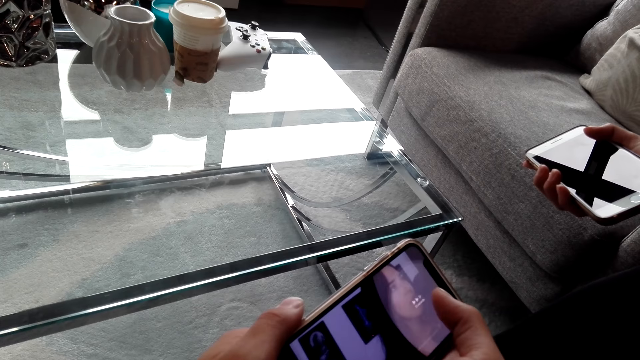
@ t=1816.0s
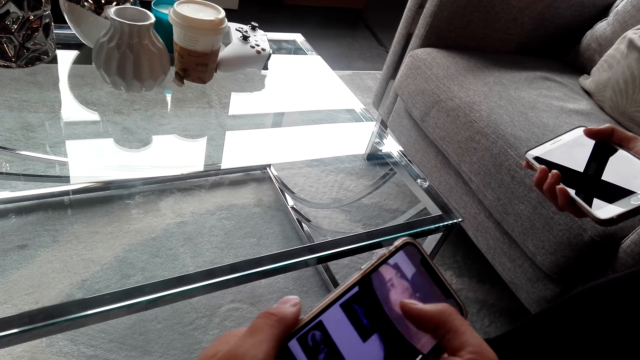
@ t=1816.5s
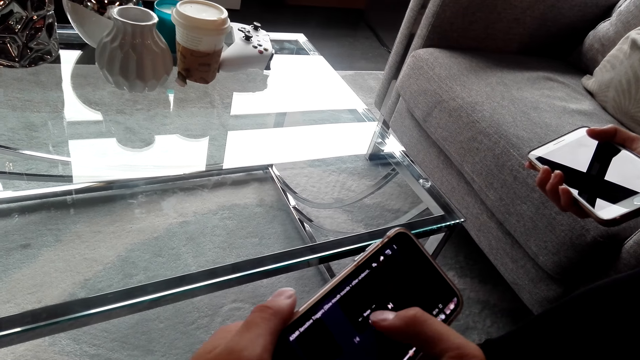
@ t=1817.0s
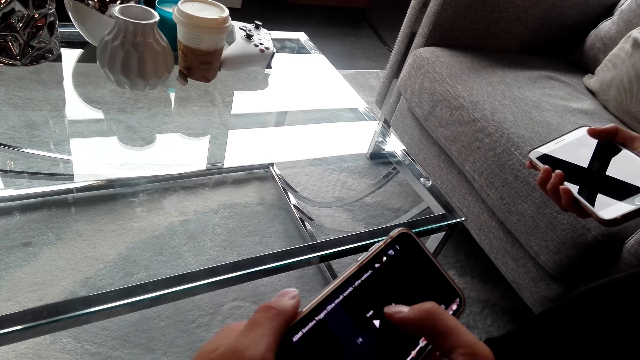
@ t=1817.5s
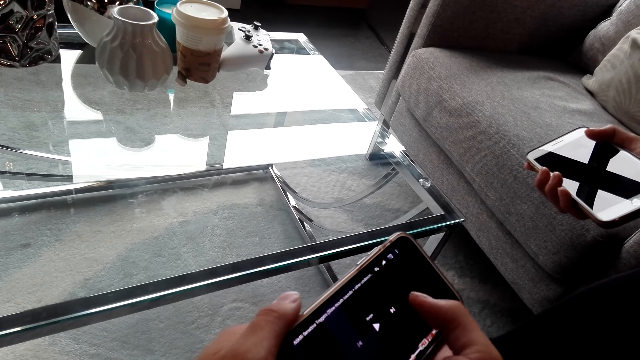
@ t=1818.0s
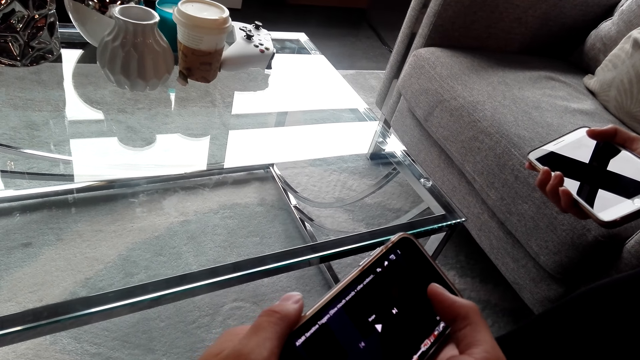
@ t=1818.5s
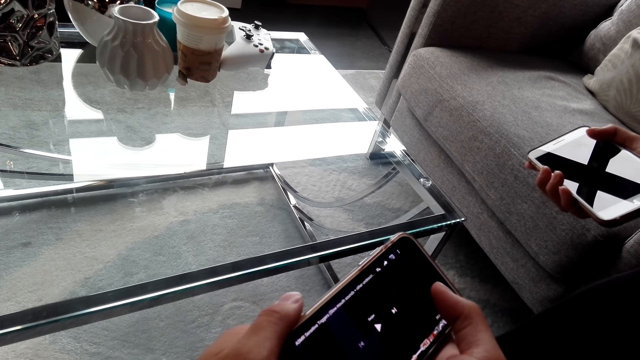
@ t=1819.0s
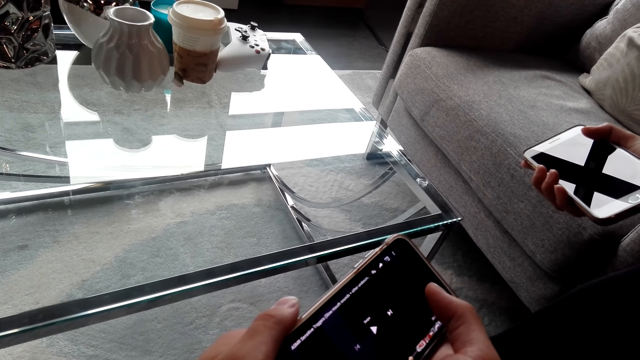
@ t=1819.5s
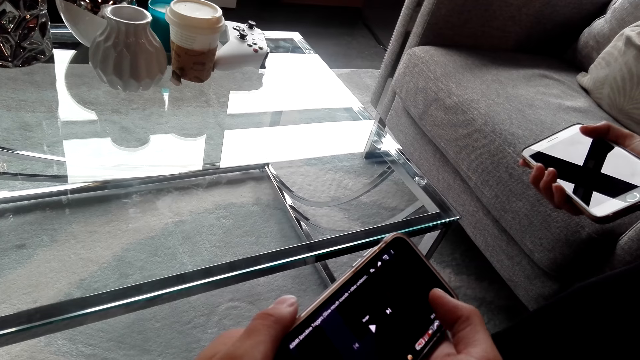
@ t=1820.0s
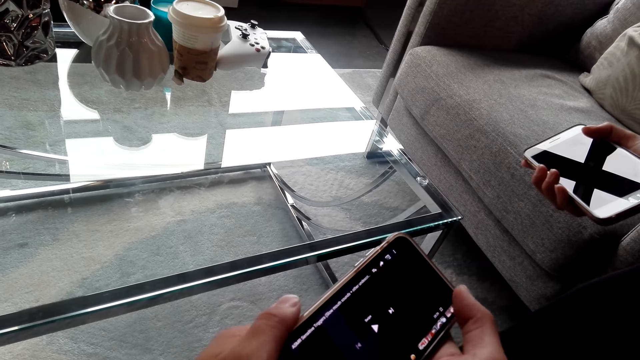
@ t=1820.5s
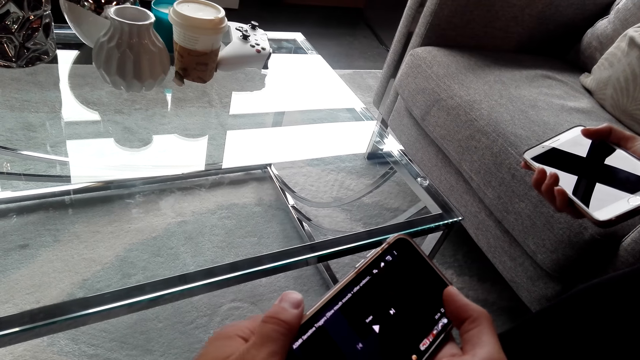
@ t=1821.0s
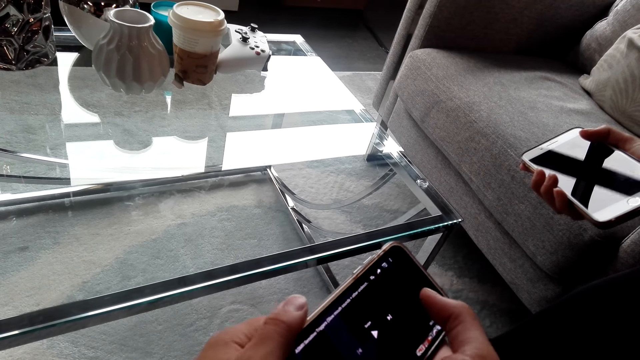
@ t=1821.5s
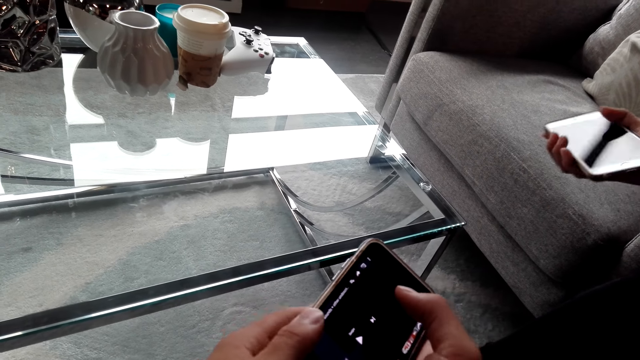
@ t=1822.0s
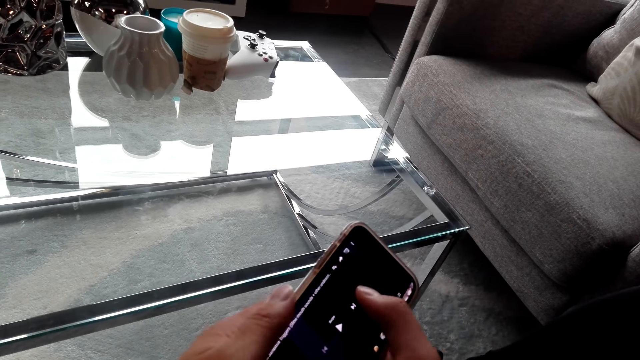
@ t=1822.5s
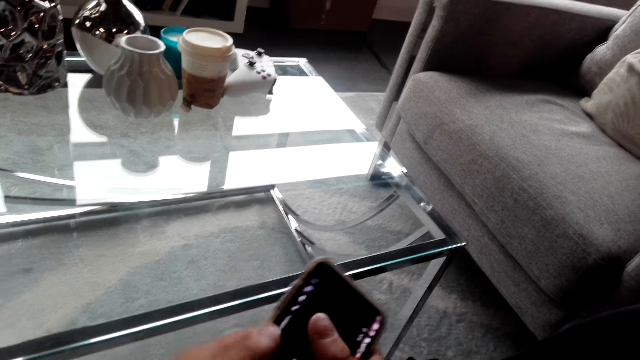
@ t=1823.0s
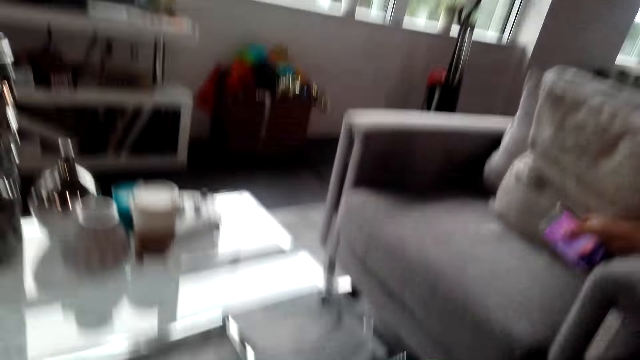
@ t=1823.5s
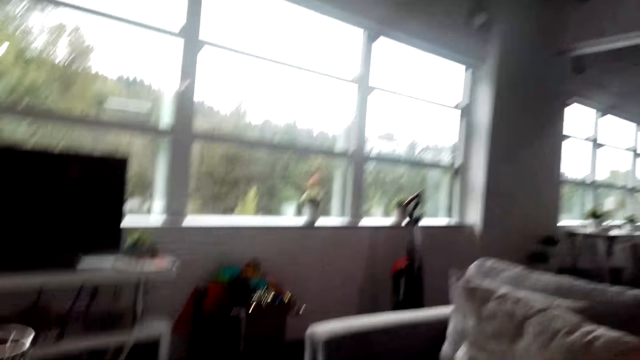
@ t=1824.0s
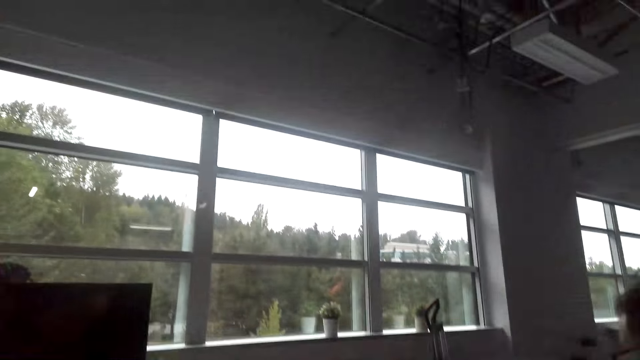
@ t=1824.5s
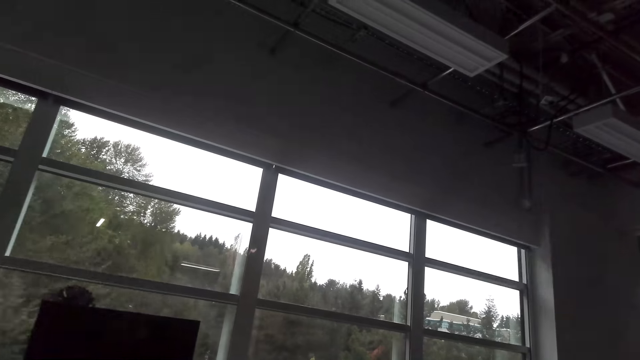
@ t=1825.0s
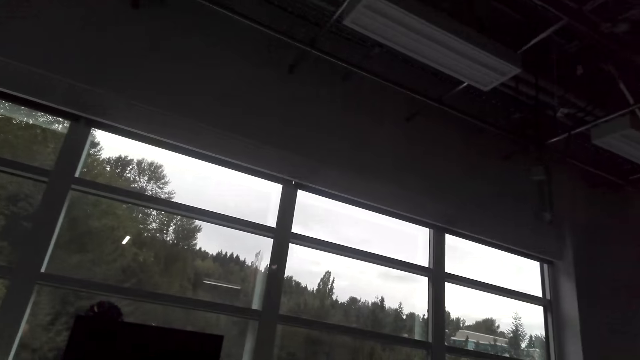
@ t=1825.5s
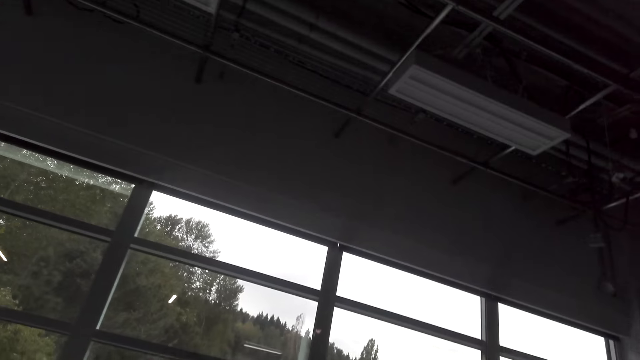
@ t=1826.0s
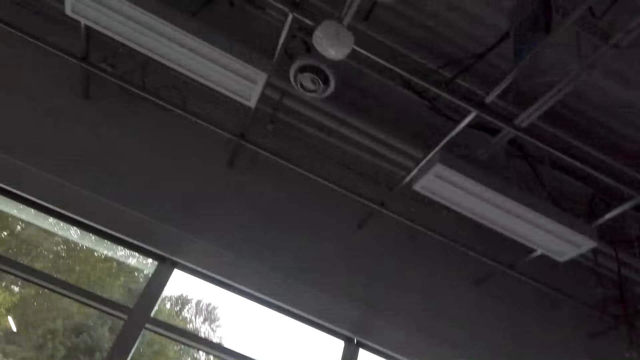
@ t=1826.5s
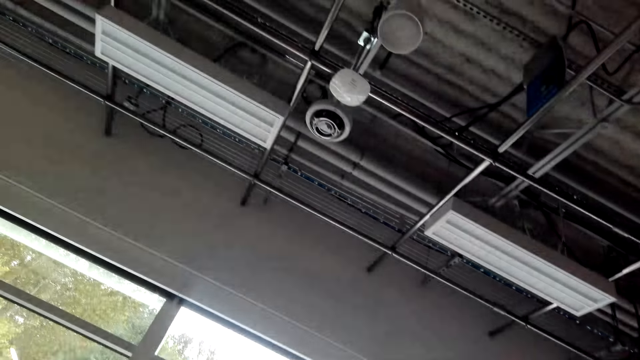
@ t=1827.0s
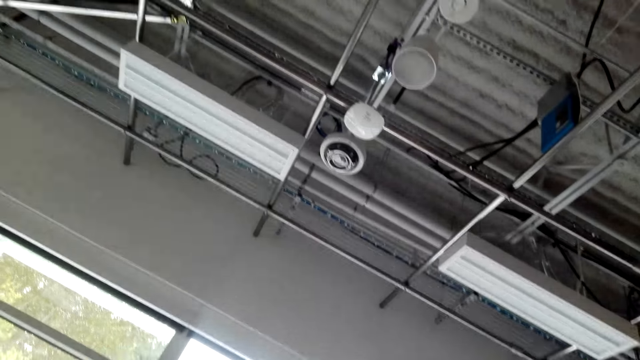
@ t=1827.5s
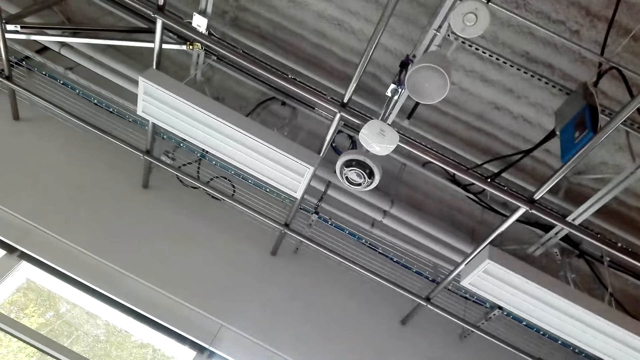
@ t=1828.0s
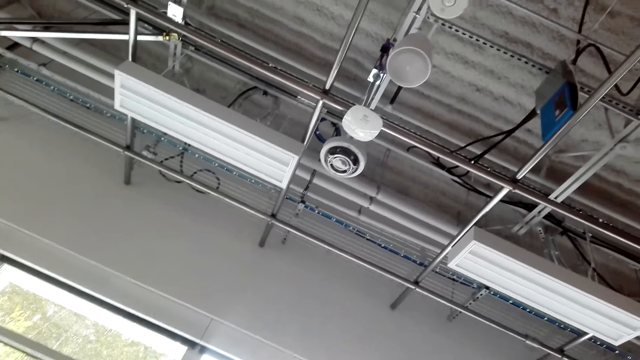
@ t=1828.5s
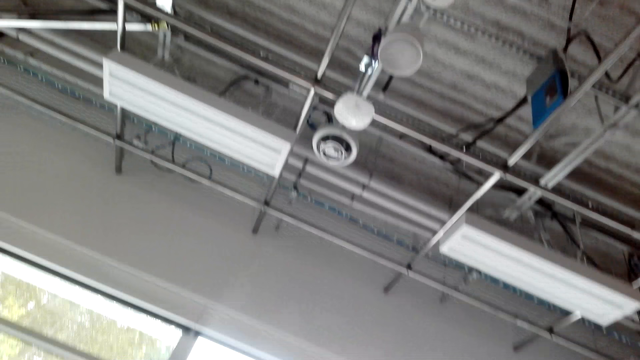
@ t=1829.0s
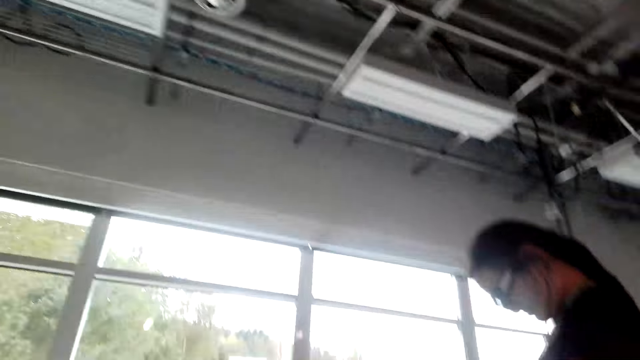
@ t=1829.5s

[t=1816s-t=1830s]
The camera wearer looks around the house and moves hands. A woman converses with the camera wearer.

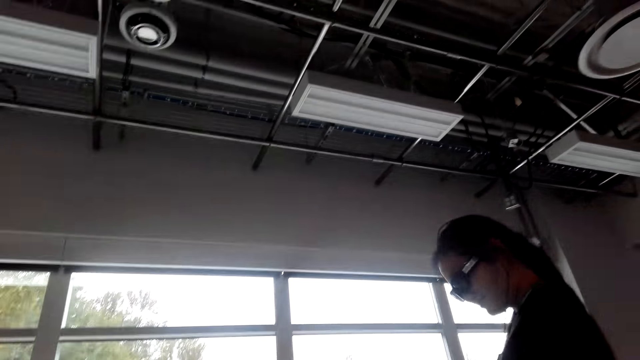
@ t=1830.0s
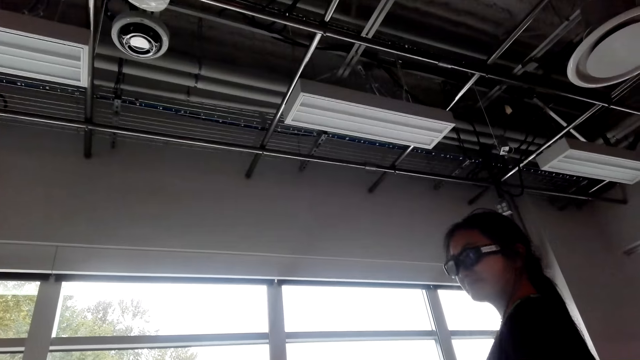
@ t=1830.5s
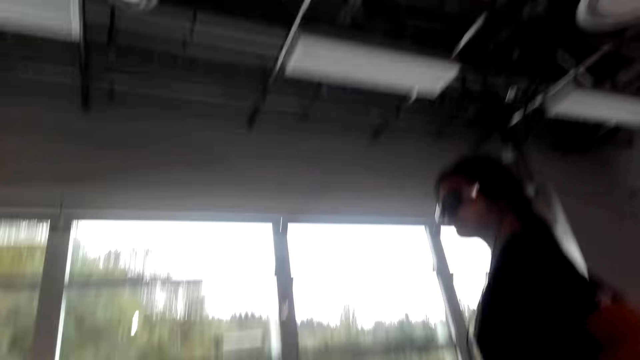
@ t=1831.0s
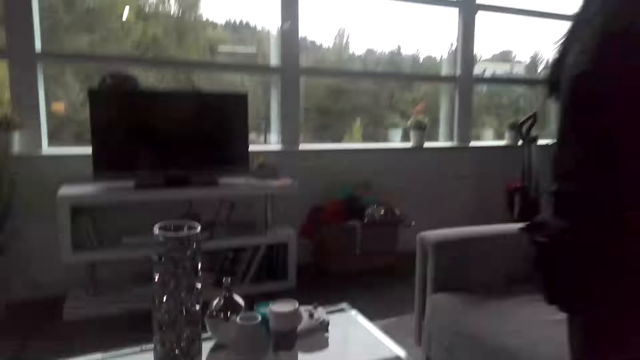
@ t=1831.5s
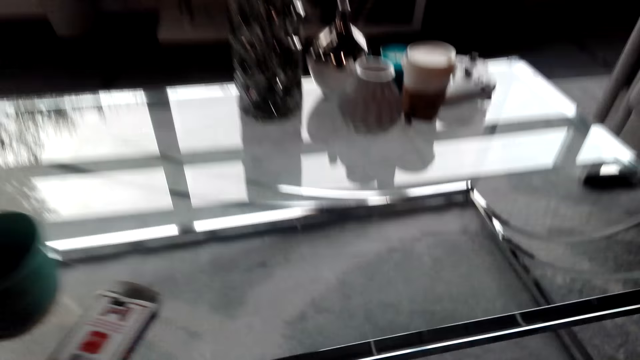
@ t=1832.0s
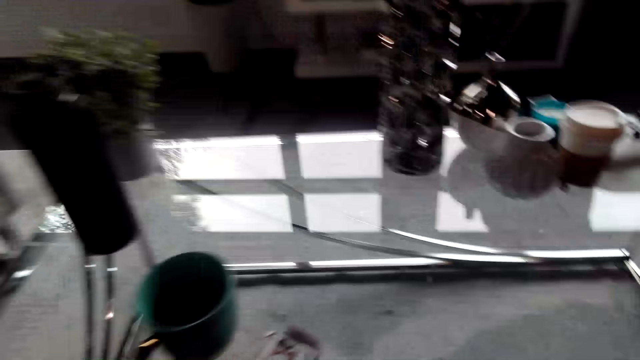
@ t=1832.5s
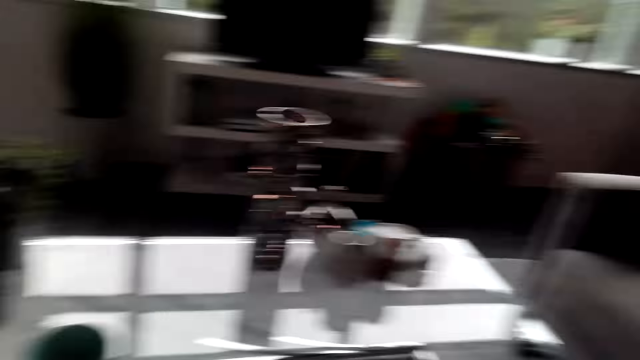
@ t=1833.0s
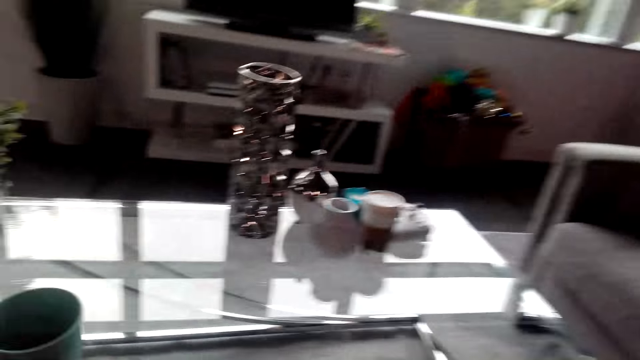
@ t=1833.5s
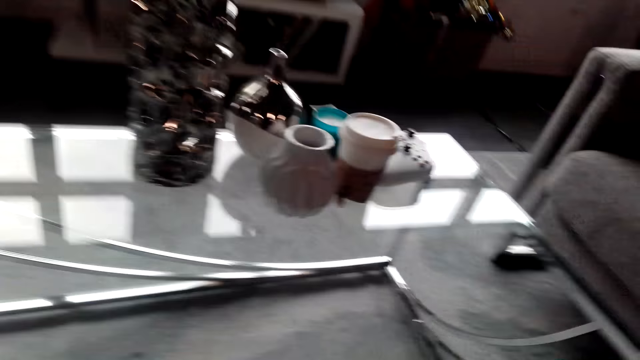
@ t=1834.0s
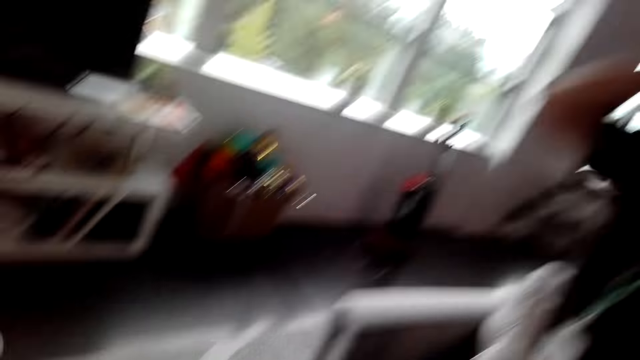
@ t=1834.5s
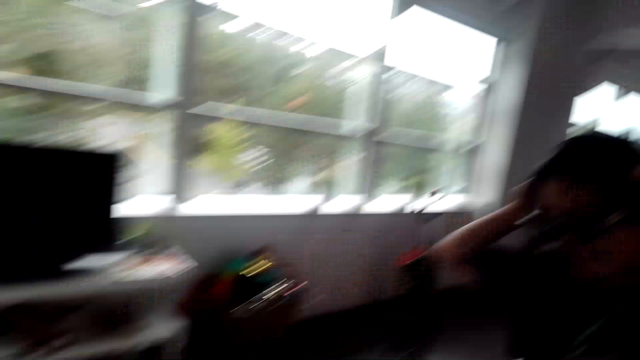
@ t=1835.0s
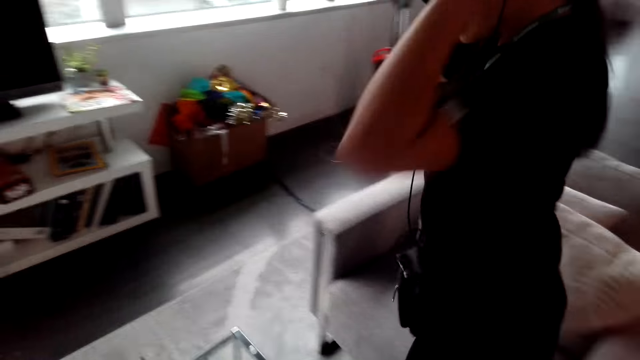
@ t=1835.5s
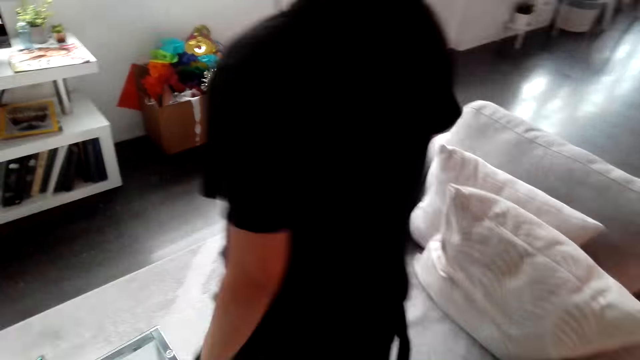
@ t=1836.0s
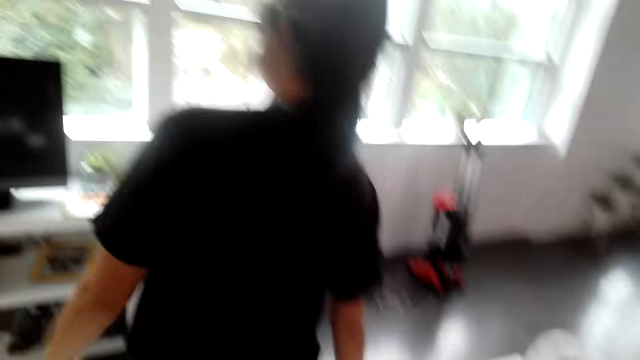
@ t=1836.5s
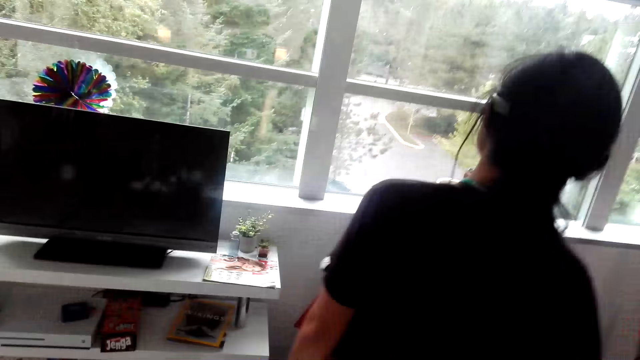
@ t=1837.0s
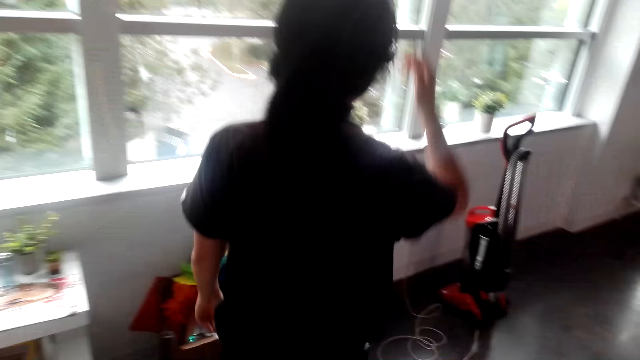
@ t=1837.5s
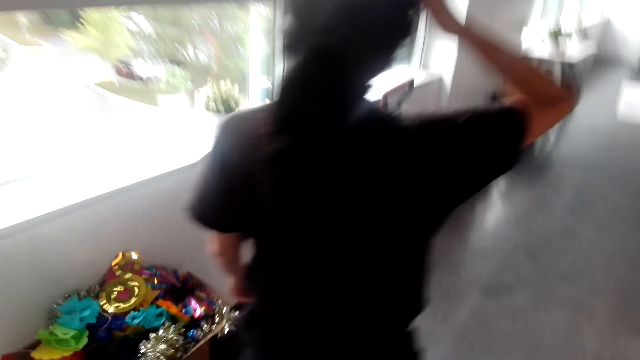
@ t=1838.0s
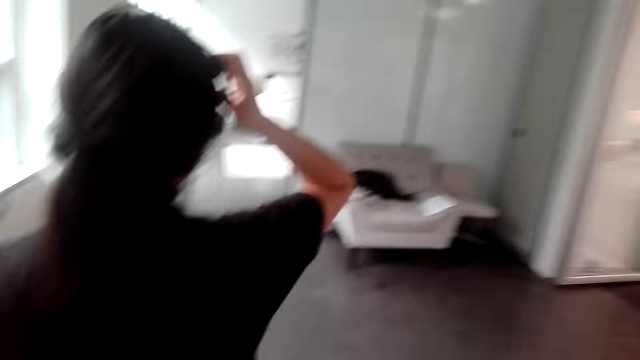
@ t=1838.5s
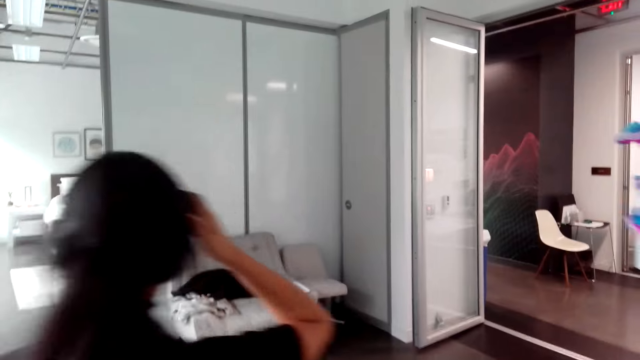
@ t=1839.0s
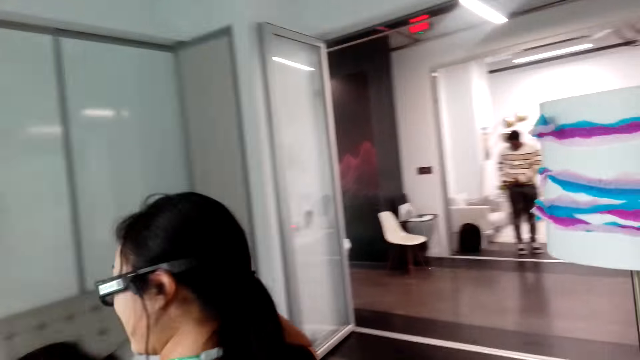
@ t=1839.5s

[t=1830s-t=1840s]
A woman stands next to the camera wearer. The camera wearer looks at the woman. They pick up a mug on a table. They look at the woman again. The woman holds a camera with hands. The camera wearer converses with the woman. The woman puts a hand on her head. The camera wearer walks around the house.
